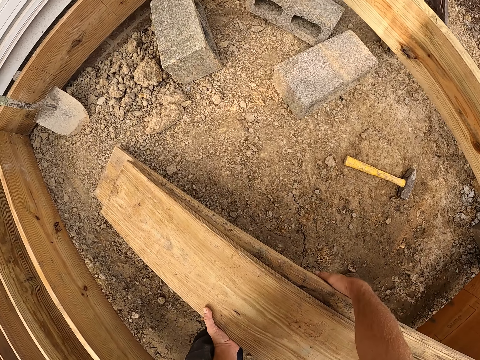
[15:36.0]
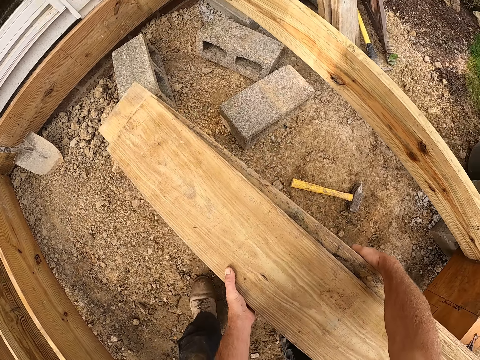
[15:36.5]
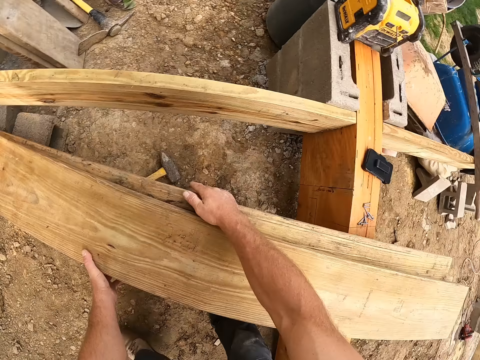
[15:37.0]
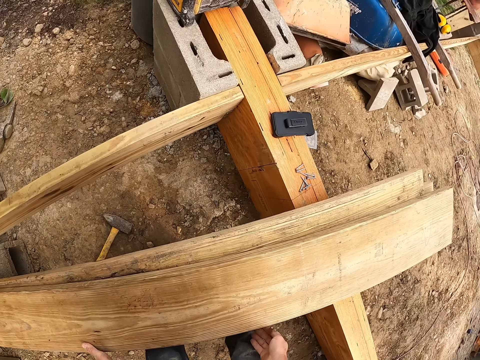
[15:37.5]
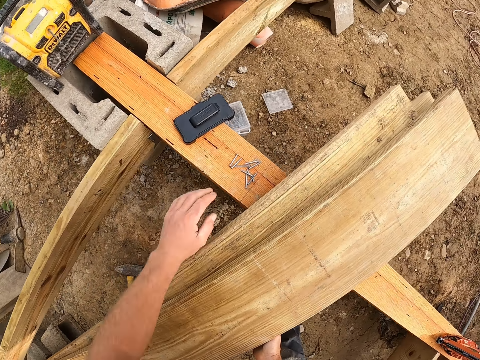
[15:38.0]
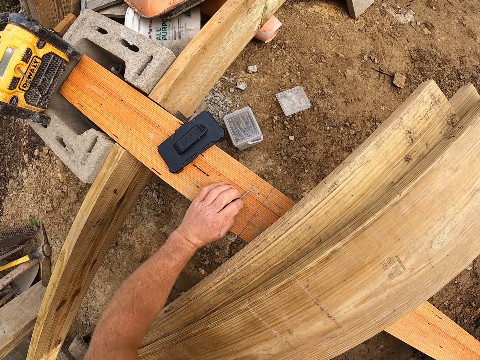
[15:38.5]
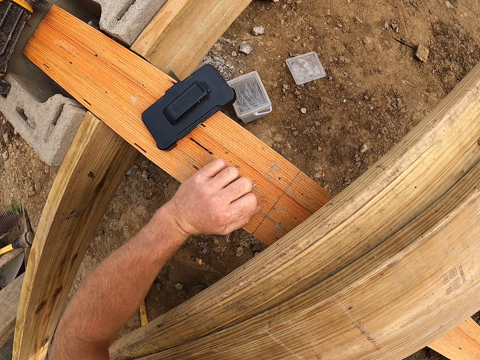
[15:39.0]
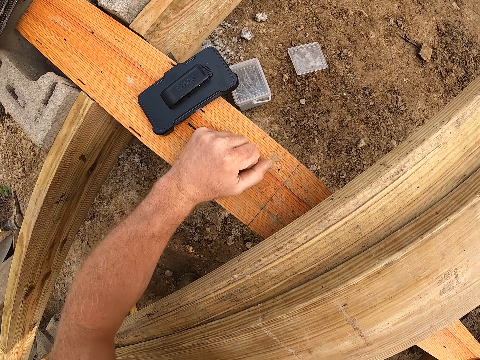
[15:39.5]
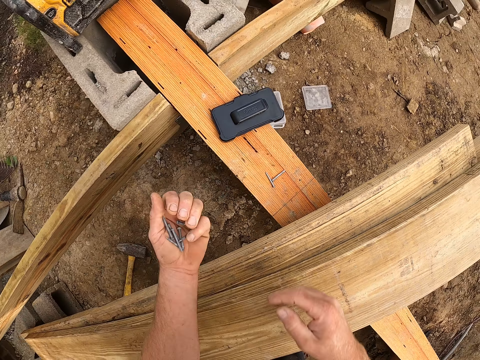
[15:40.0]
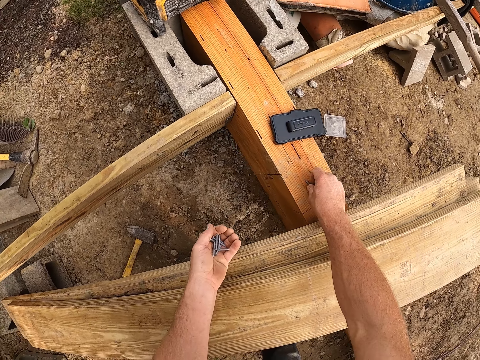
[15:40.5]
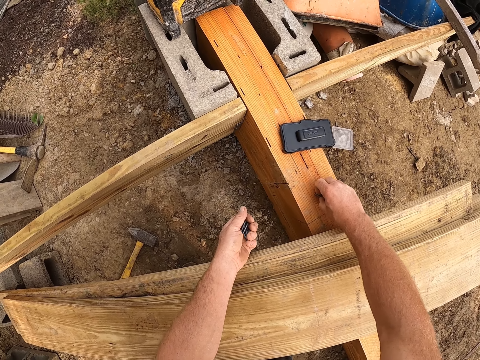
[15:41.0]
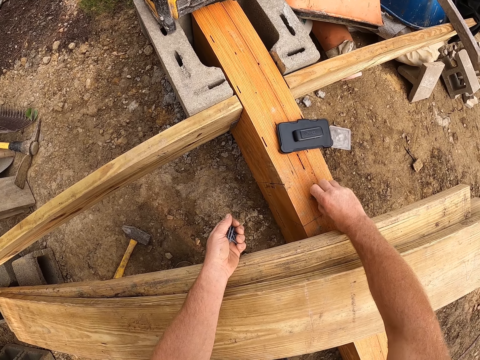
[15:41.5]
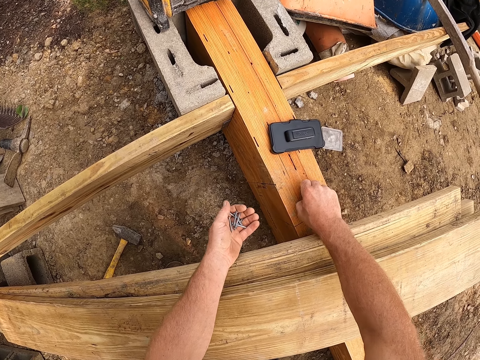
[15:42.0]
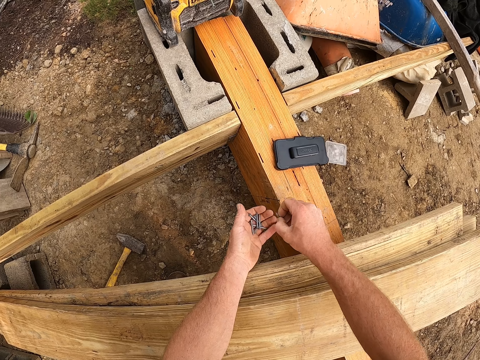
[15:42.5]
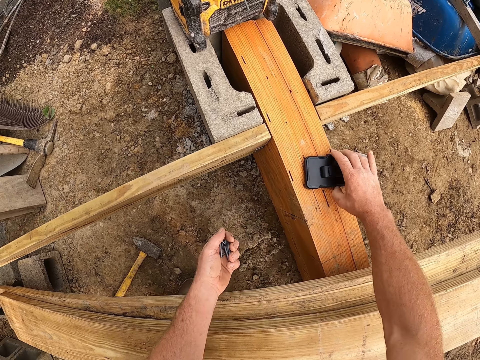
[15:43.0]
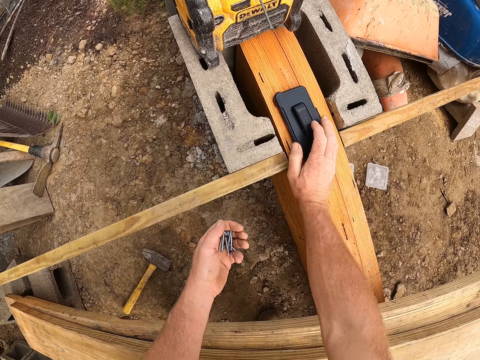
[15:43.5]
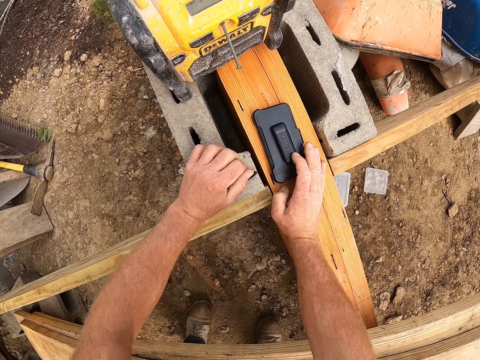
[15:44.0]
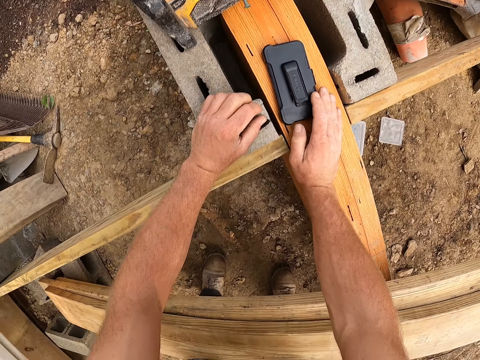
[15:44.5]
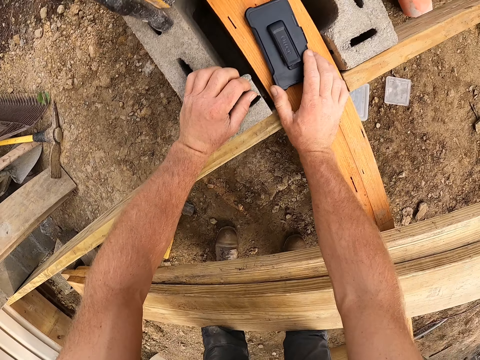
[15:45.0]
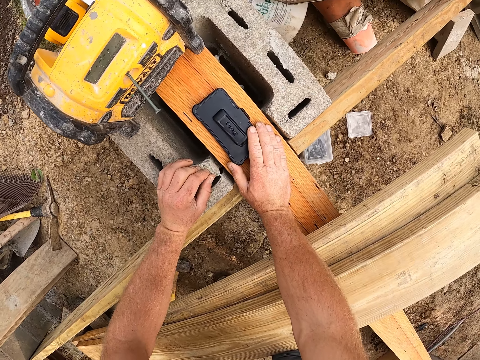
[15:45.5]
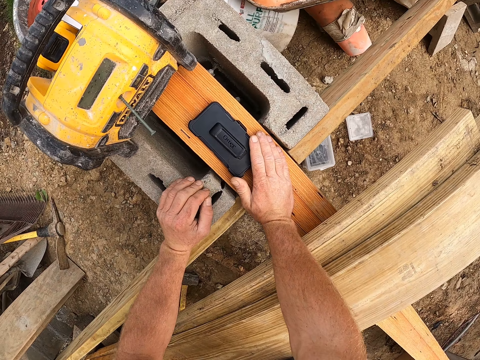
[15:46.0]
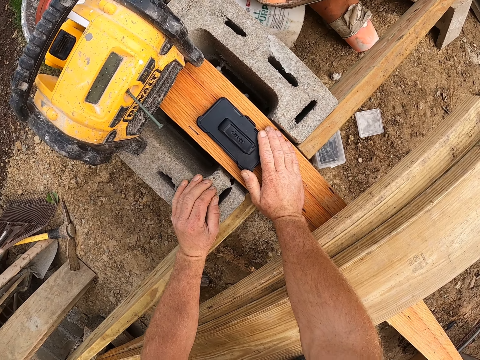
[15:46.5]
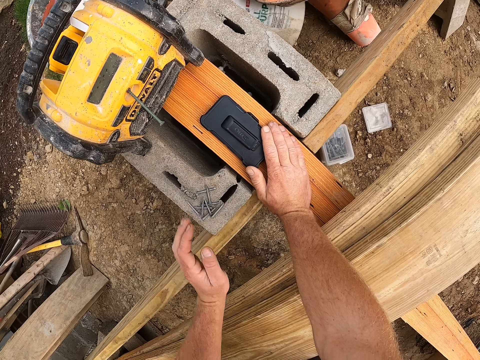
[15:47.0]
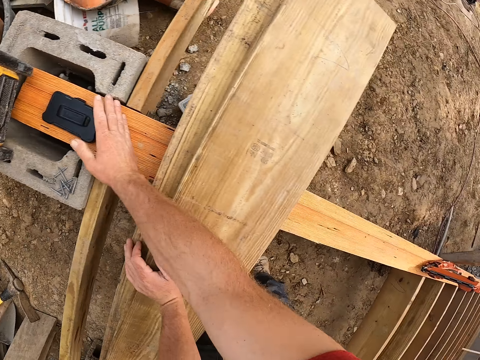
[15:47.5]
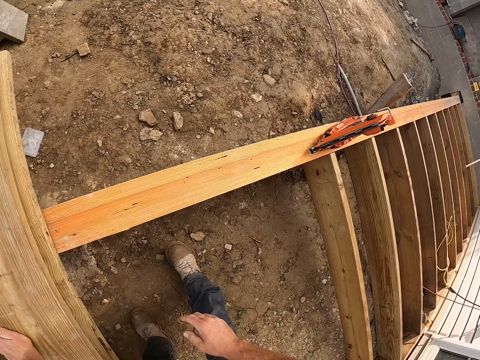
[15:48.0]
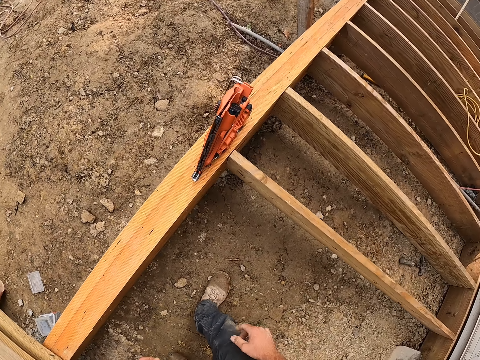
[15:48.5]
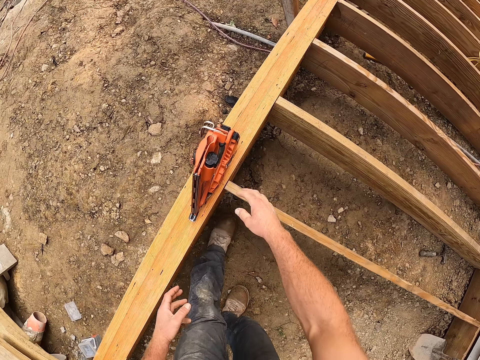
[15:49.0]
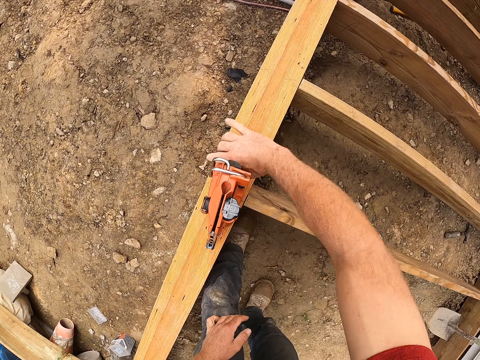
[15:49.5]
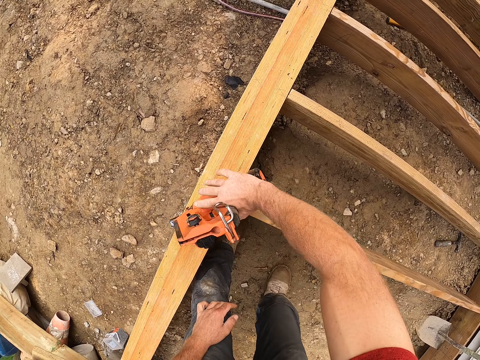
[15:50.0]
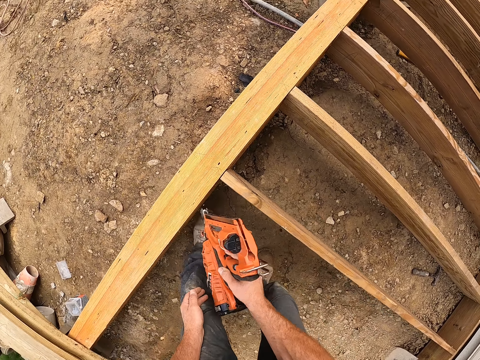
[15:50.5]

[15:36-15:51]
The camera wearer packs the screws on the wooden frame. They move a phone on the wooden frame. They drop the screws on the cement brick block. They move the phone. They hold the pieces of wood and turn around. They pick up the drill machine from the wooden frame.

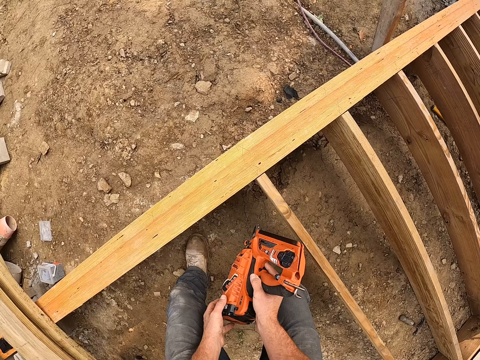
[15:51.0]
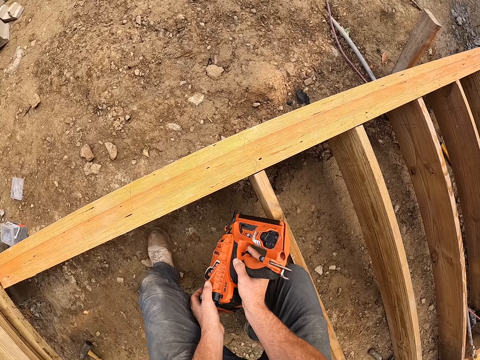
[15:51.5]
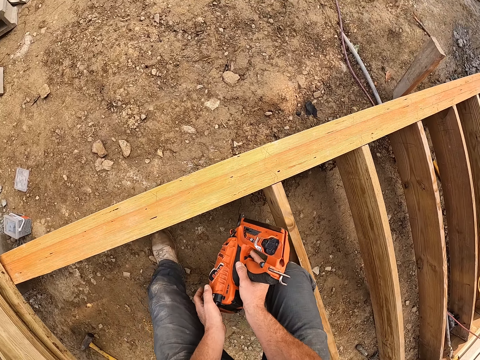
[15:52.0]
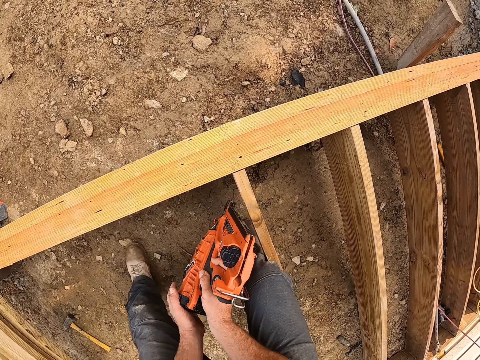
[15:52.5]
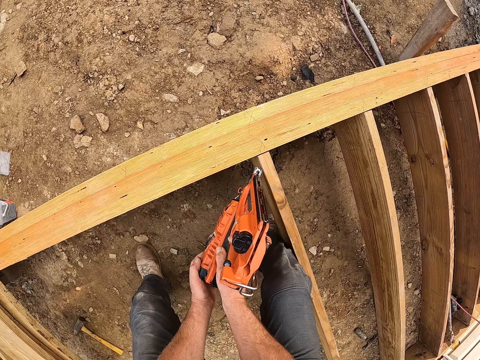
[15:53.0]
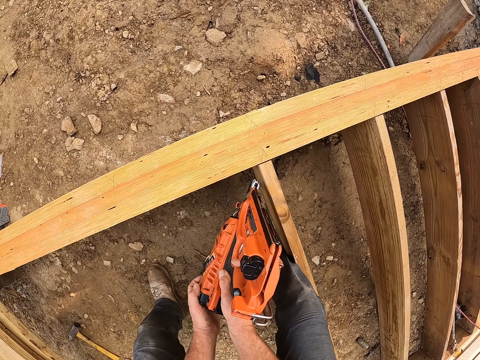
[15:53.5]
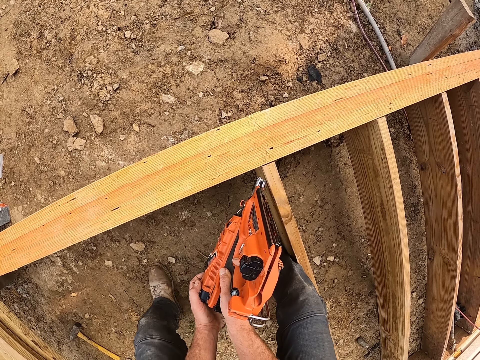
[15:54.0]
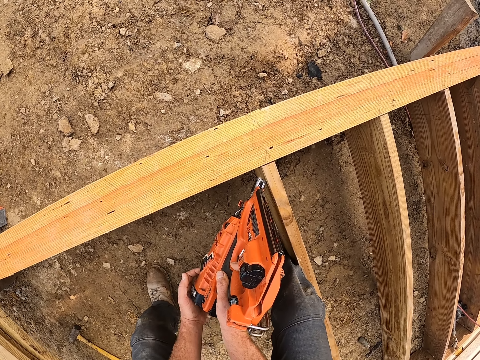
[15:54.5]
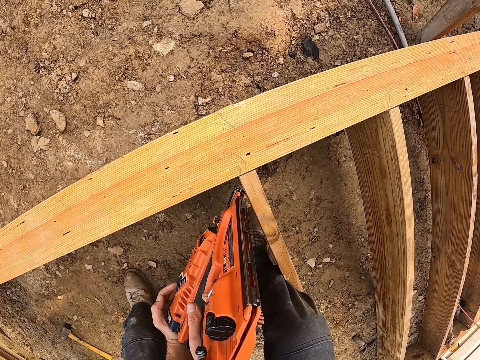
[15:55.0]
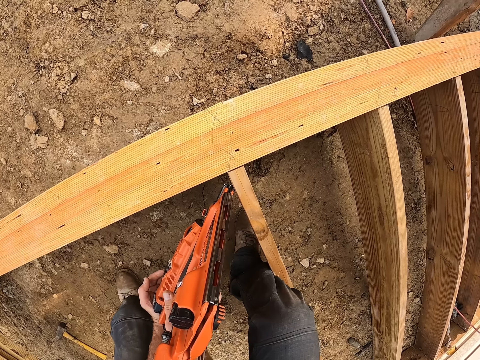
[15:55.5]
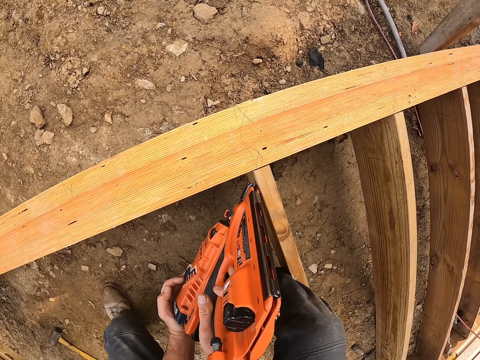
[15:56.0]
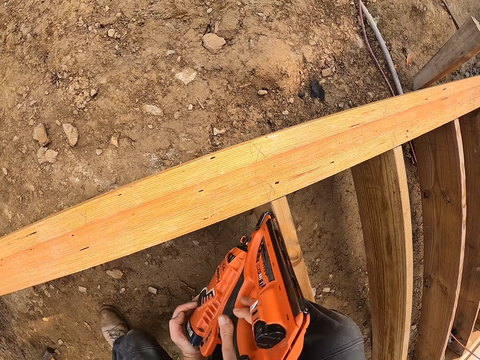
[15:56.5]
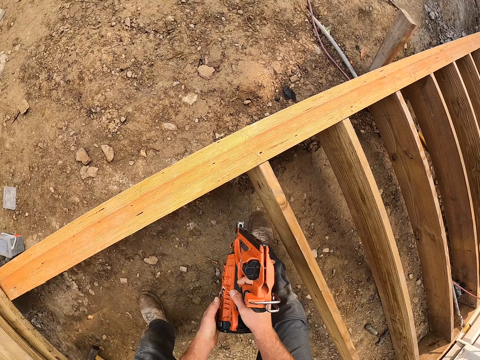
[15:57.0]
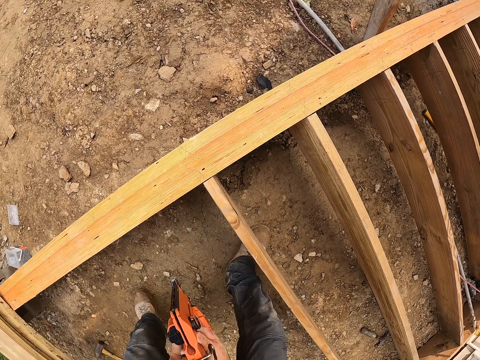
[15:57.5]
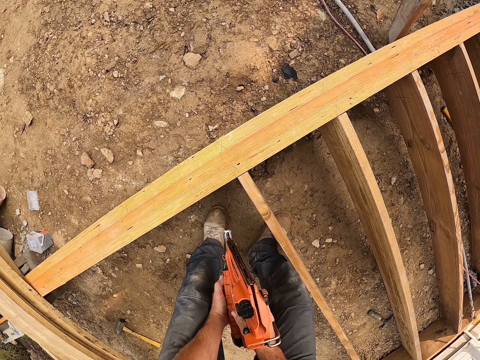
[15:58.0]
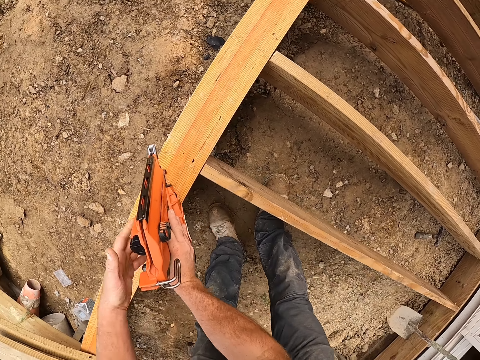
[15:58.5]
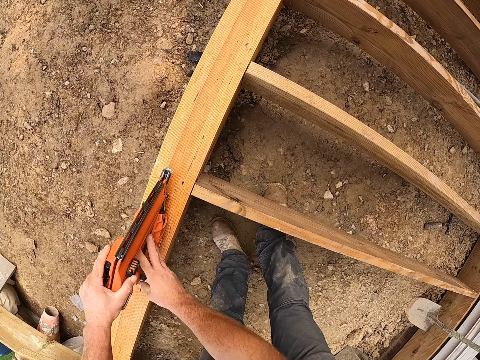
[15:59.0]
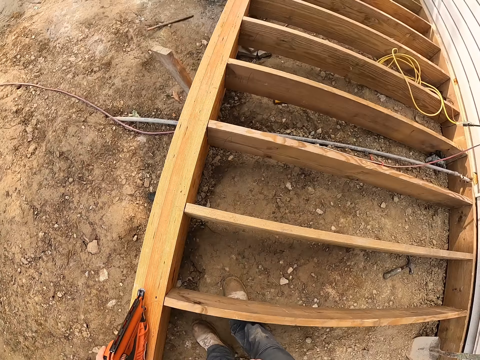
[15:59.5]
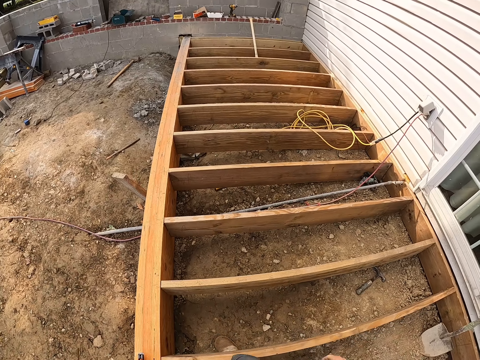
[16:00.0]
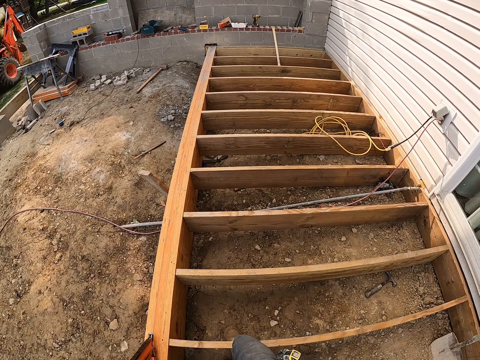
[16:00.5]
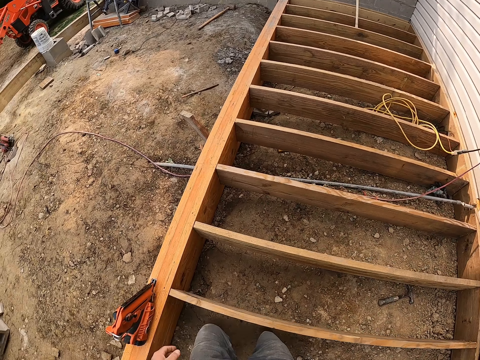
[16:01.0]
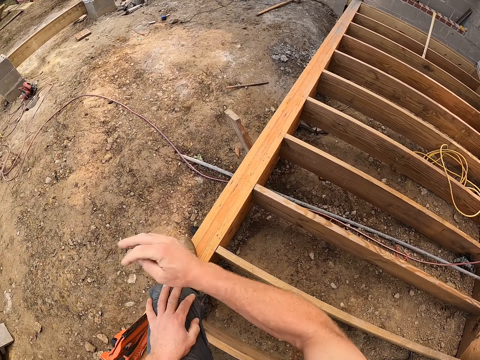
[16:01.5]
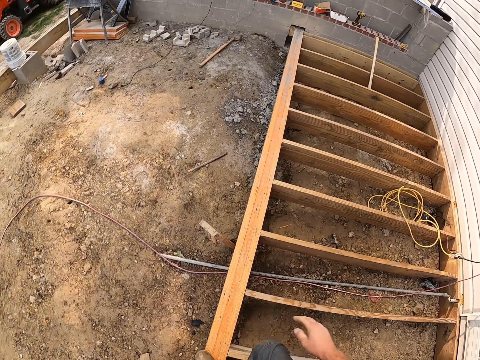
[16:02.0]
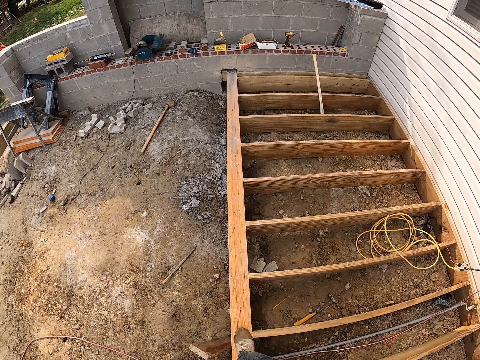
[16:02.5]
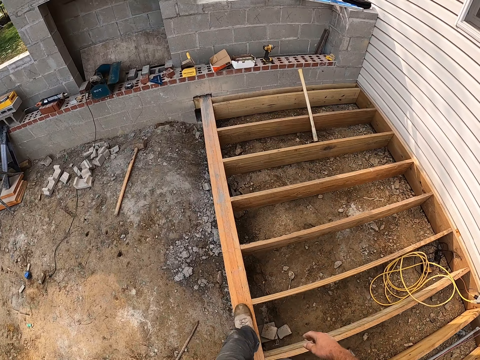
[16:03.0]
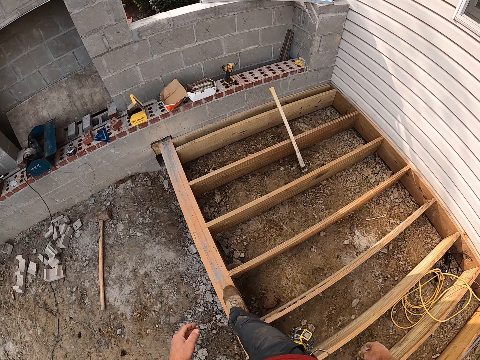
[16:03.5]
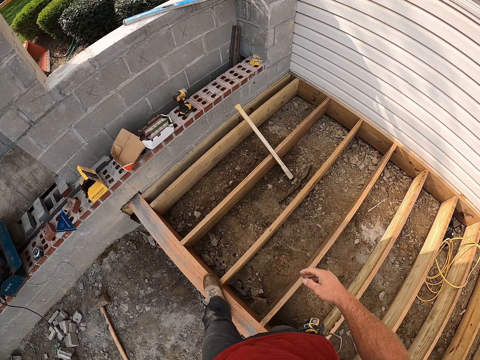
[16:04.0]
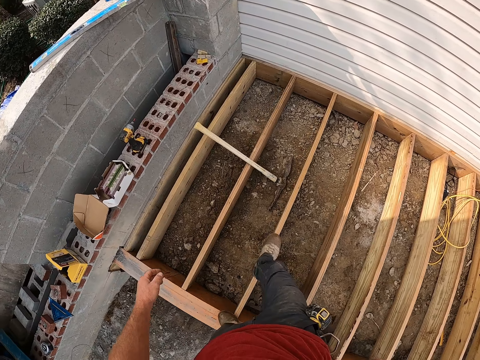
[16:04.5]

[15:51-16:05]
The camera wearer bends down. They screw the wooden plank to the wooden frame with the drill machine. They drop the drill machine on the wooden frame. They stand up. They look around the wooden foundation house. They step on the wooden foundation. They walk along the wooden foundation.
